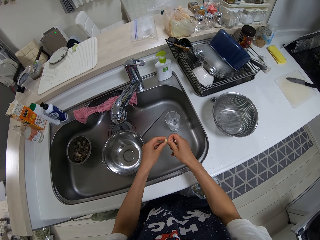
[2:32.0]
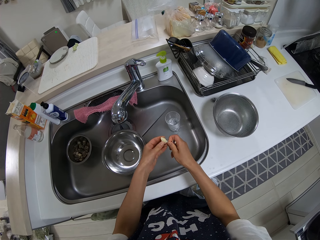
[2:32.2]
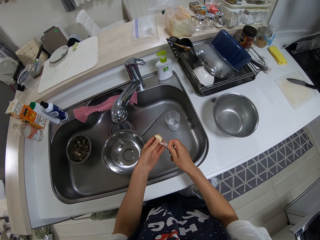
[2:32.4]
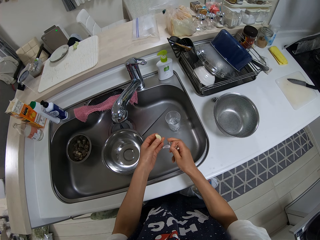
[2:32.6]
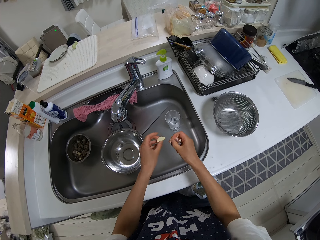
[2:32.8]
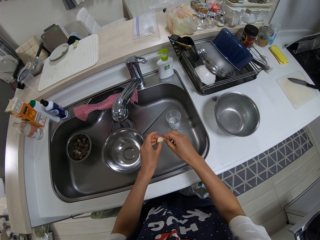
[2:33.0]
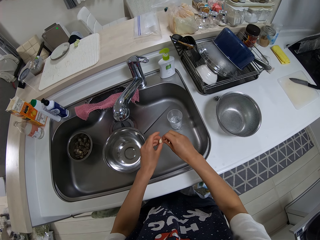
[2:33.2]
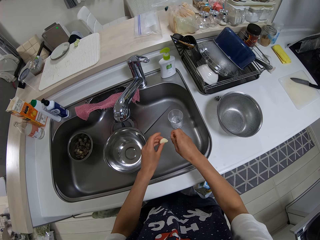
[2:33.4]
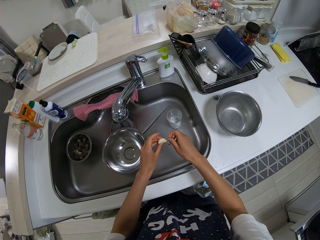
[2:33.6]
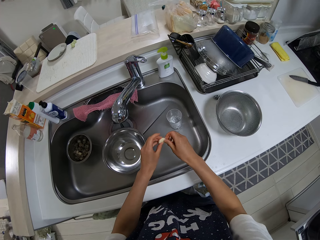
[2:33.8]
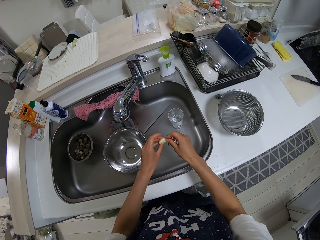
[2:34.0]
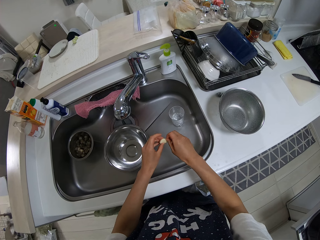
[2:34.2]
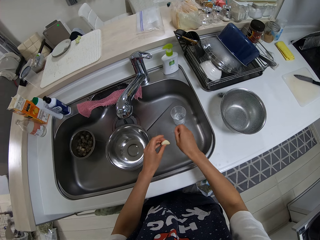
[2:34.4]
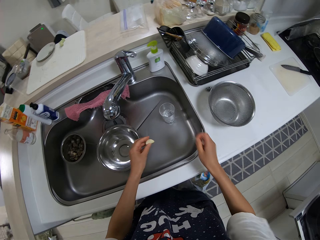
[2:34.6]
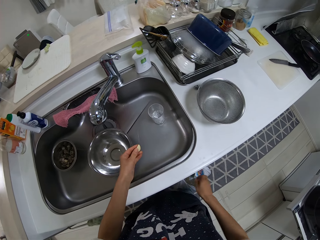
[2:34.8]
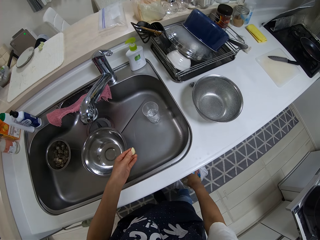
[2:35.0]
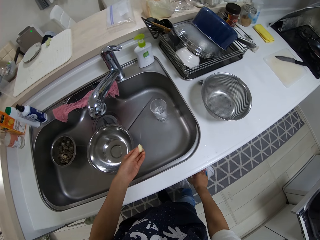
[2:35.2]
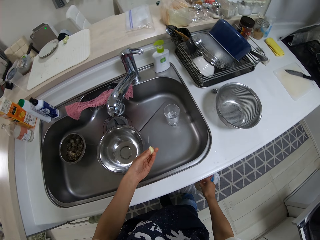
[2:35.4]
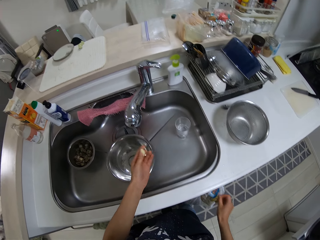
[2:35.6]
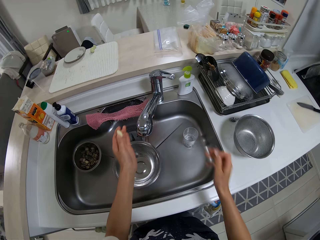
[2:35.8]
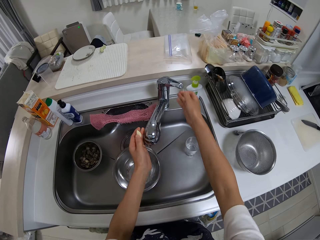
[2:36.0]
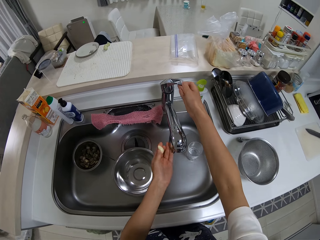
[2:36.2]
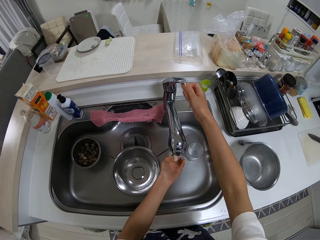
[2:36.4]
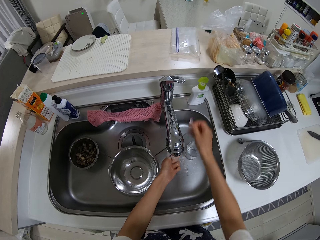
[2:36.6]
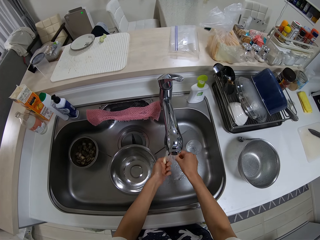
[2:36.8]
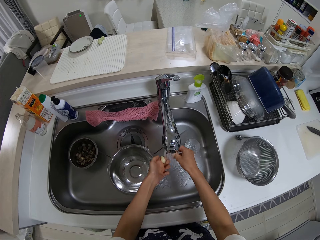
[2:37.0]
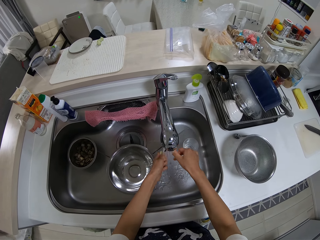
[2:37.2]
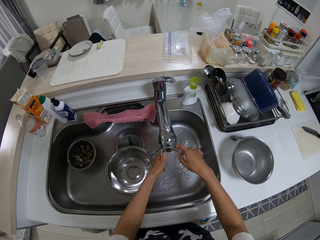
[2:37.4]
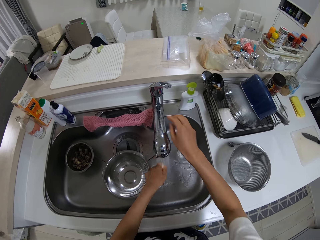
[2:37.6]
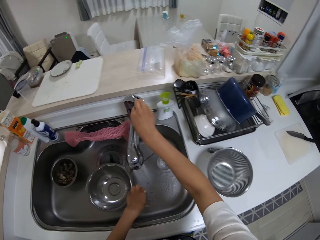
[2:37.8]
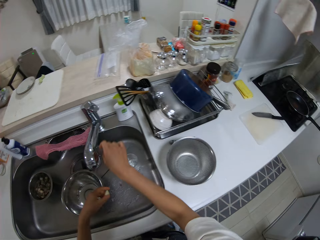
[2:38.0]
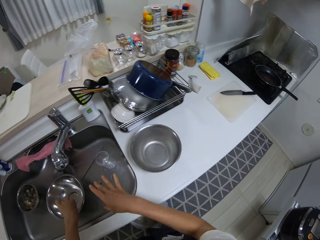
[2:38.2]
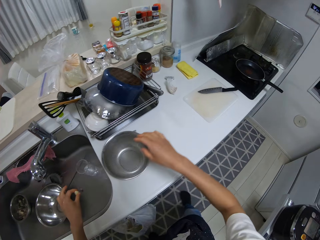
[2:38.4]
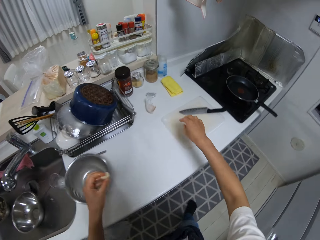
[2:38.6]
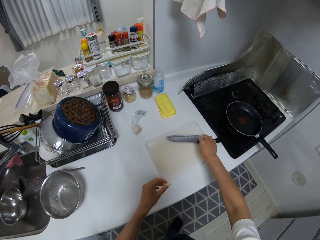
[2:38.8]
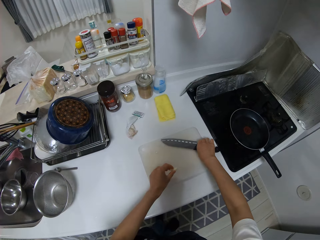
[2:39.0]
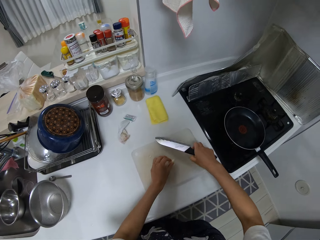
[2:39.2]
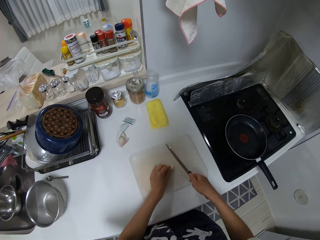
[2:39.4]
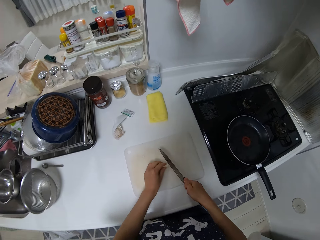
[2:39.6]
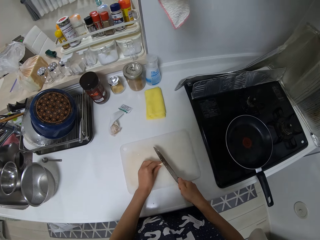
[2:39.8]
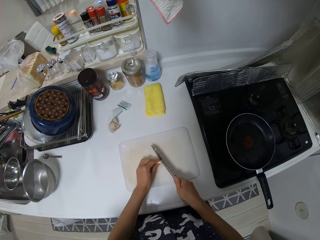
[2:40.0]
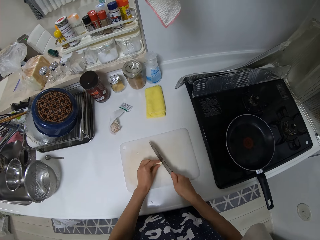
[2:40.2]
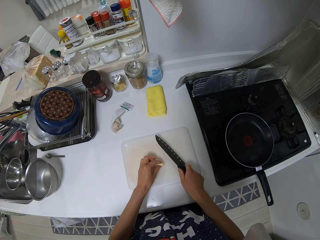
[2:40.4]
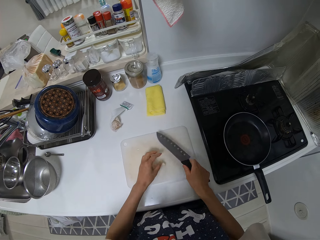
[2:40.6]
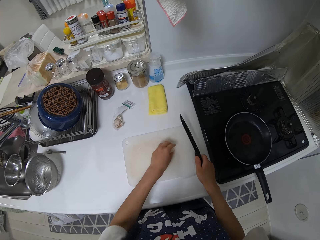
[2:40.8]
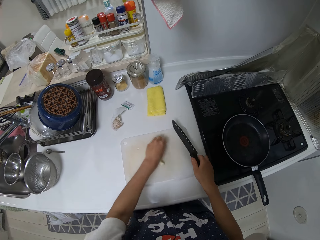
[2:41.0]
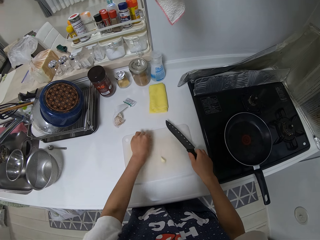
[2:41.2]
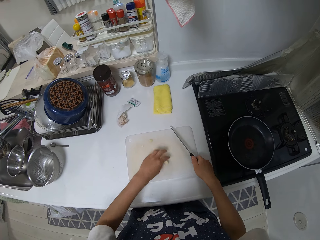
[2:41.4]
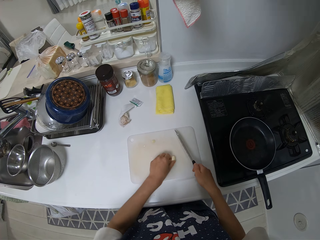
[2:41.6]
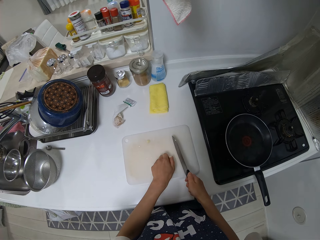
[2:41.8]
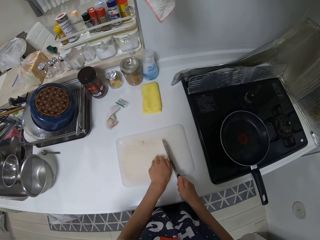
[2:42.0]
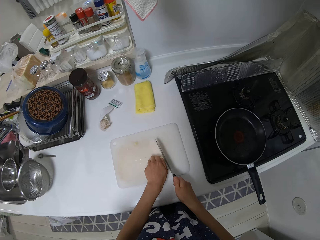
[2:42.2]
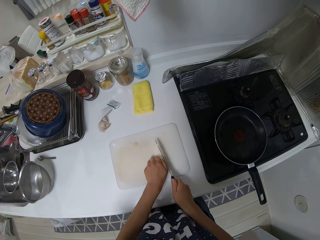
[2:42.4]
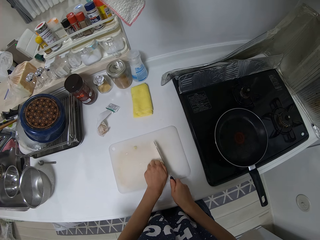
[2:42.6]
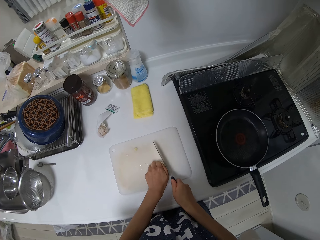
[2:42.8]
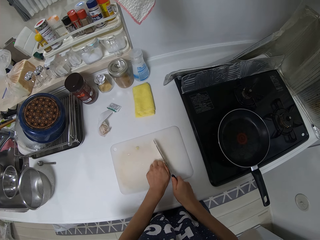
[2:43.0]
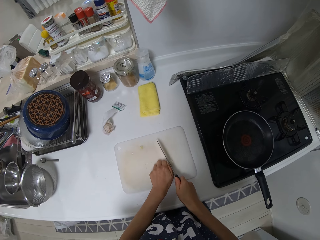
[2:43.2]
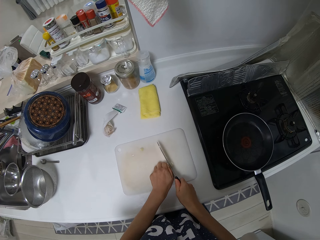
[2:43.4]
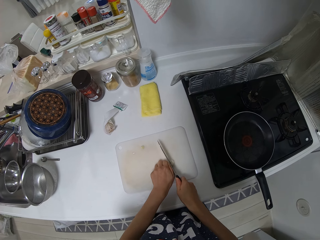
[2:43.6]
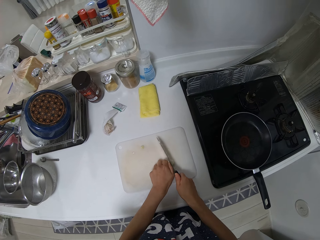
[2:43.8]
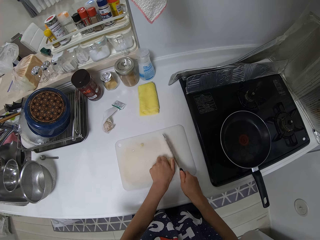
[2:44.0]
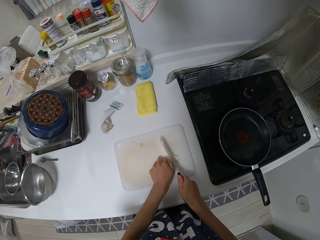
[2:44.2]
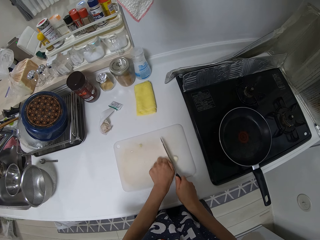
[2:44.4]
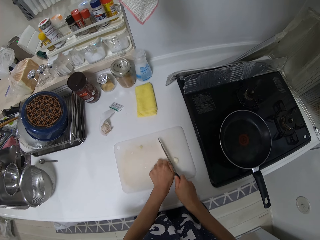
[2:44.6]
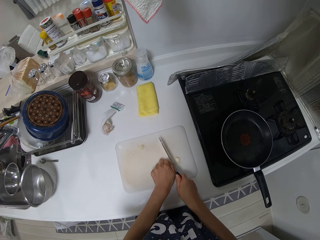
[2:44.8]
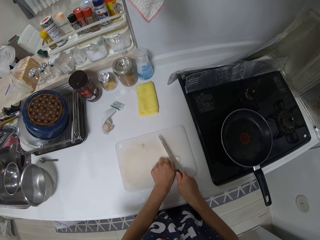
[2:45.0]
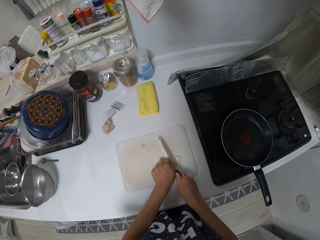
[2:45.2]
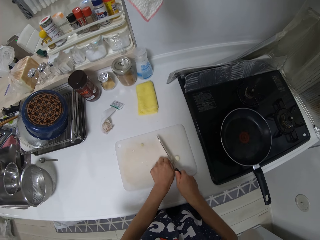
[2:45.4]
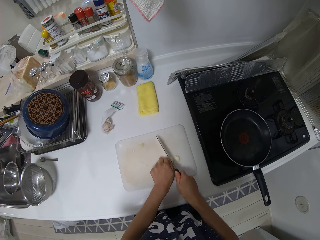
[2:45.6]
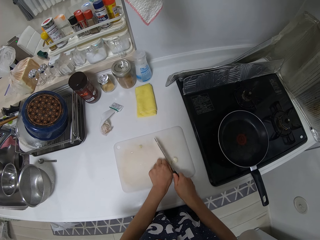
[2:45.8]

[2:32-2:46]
The camera wearer drops the body inside a nylon by the cabinet. They rinse the garlic with water from the tap. They pick up a knife off the cutting board. They place the garlic on the cutting board. They cut the garlic.

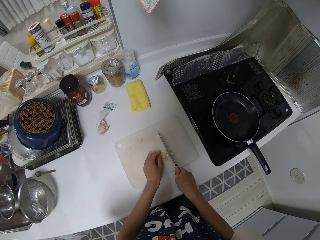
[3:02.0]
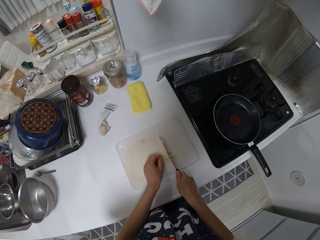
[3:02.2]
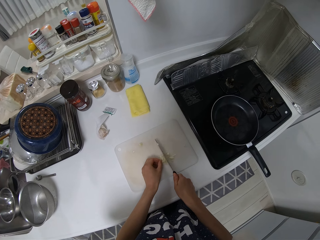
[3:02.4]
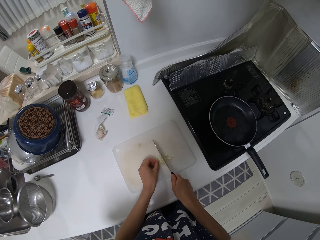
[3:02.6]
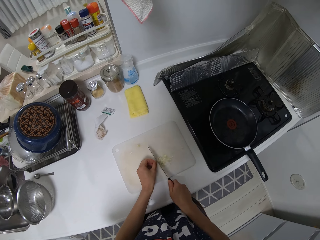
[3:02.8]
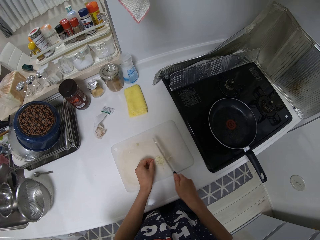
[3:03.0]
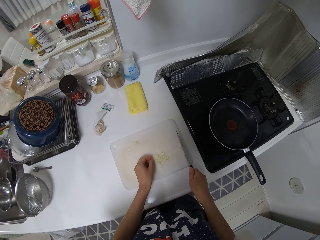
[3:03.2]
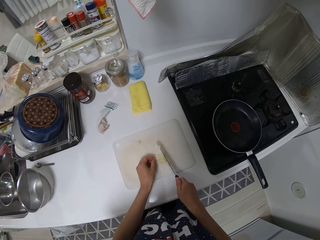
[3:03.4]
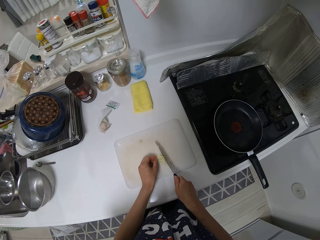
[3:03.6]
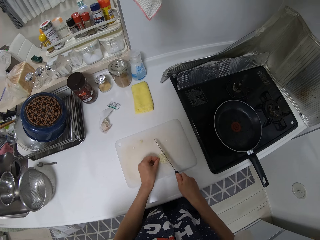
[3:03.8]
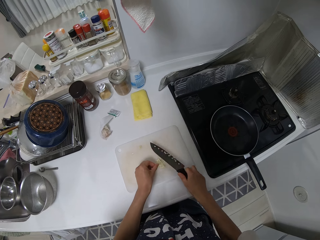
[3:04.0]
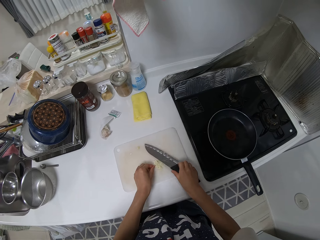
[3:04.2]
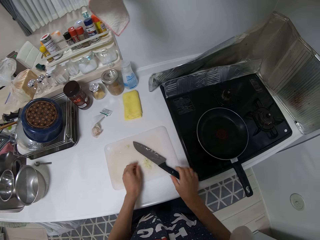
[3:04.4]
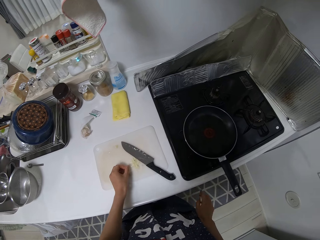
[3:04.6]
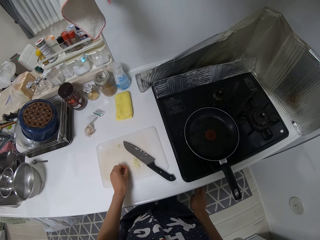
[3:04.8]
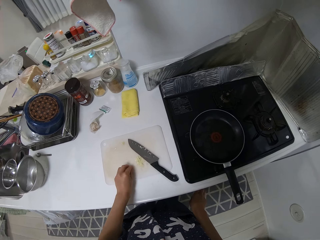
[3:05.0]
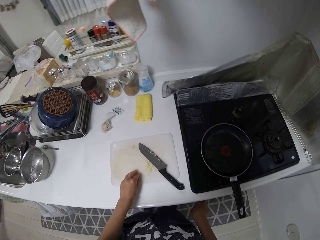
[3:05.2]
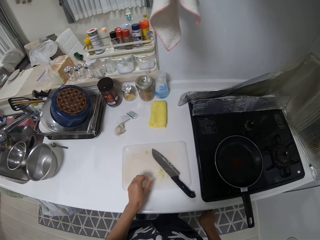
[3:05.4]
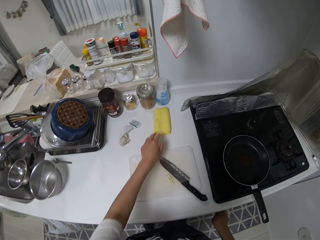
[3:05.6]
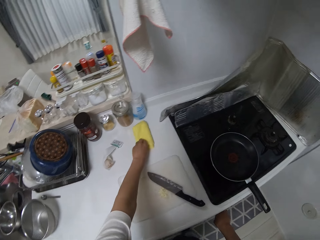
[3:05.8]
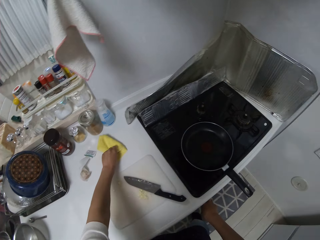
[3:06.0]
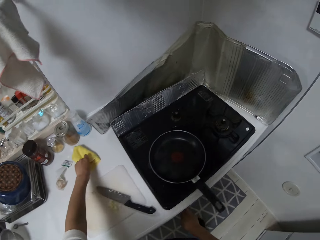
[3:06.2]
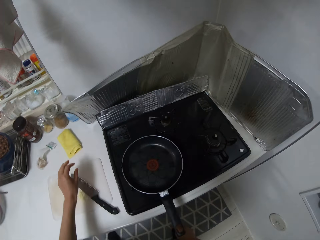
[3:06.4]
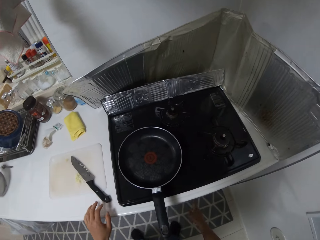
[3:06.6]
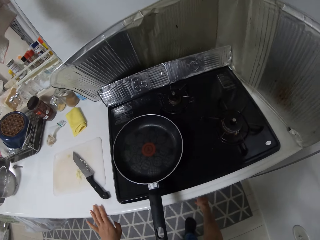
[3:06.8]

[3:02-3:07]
The camera wearer puts on the gas. They drop the knife on the table. They turn the knob on the cooker and pick up a piece of cloth.

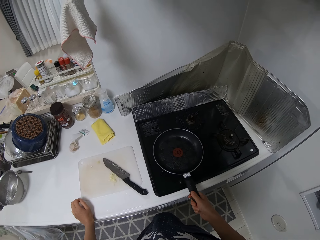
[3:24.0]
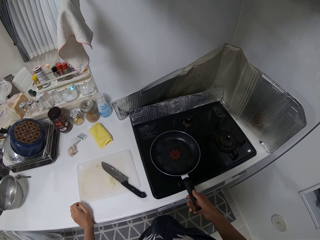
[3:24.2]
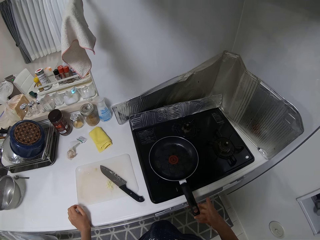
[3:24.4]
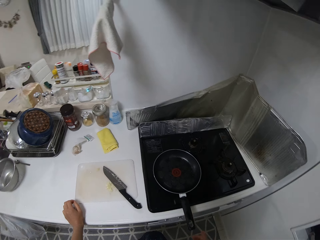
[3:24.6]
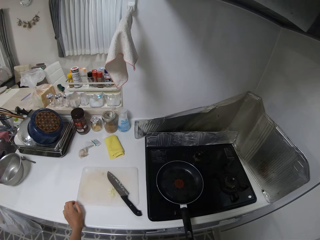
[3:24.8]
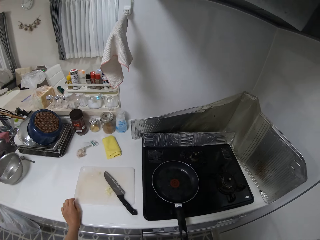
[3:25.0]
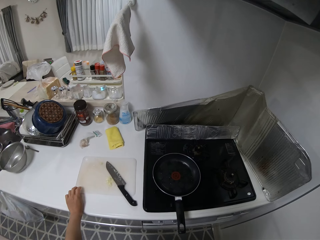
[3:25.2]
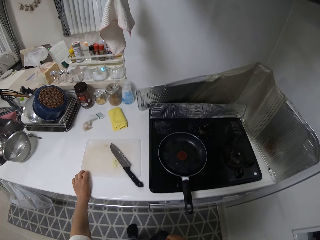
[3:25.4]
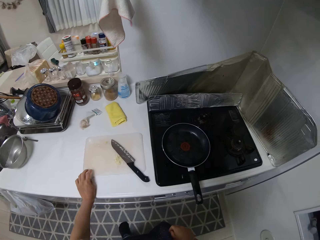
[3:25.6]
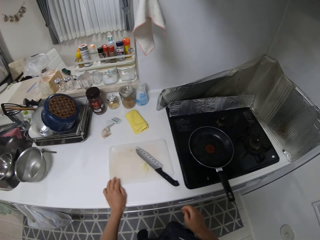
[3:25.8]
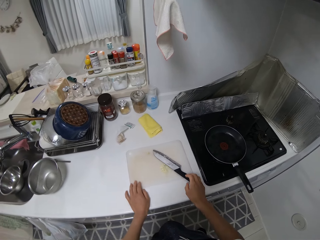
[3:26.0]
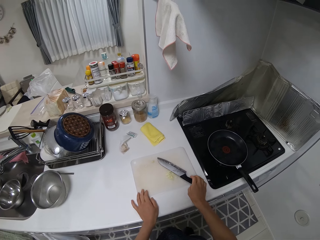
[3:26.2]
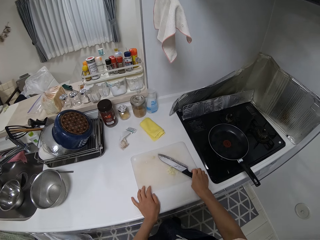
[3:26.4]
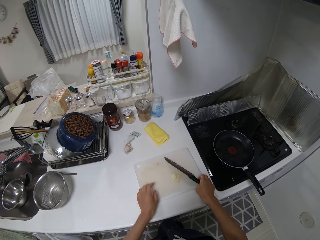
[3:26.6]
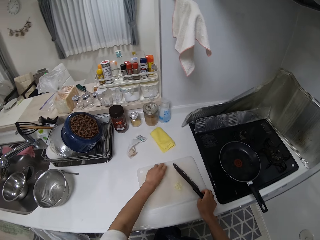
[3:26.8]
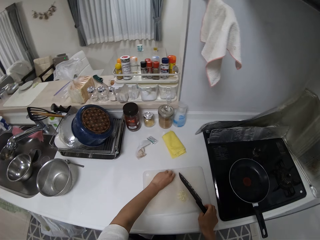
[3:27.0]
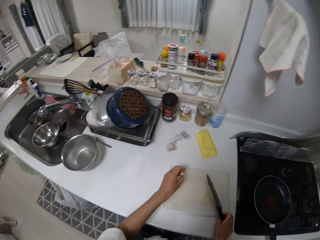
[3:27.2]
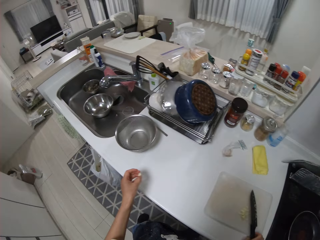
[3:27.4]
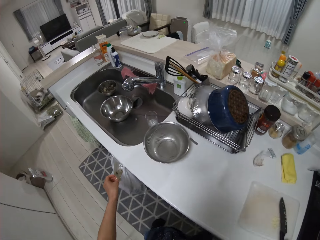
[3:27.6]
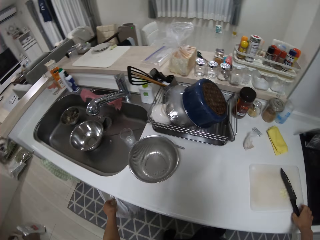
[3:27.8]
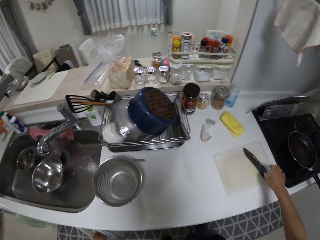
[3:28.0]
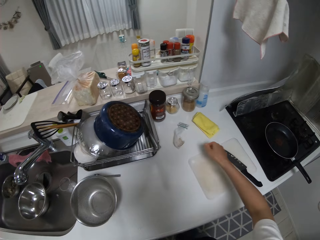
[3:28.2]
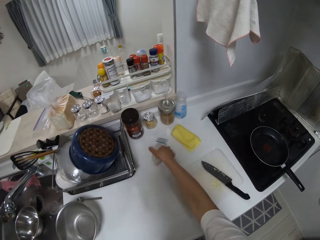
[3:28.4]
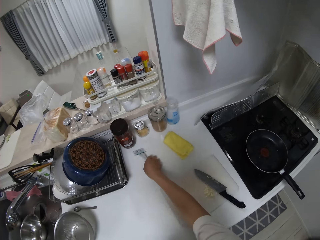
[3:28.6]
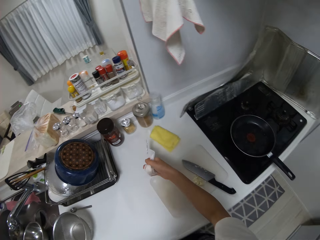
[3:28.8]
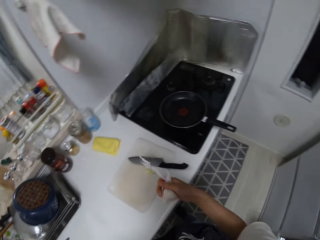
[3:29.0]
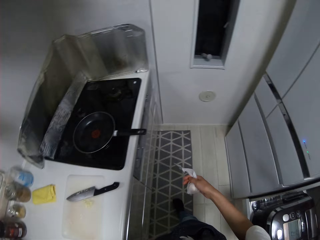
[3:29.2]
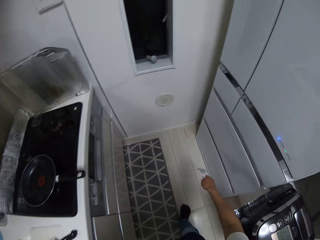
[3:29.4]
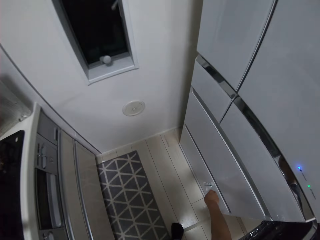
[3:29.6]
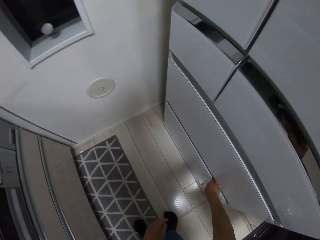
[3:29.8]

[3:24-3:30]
The camera wearer drops the frying pan on the cooker. They pick up the knife. They move a garlic piece from the cutting board to a nylon by the cabinet. They pick up the nylon on the table.
